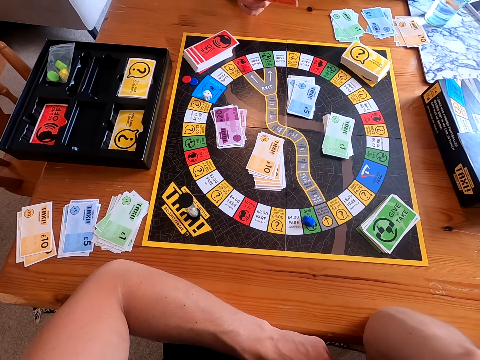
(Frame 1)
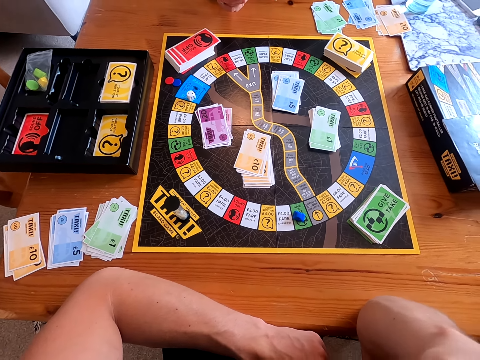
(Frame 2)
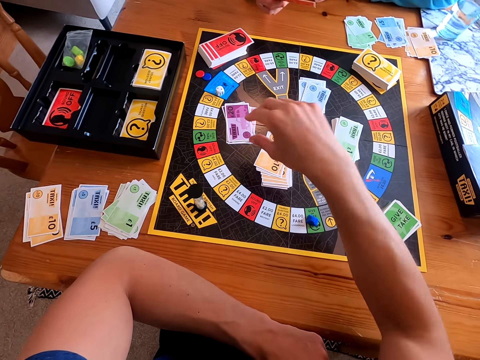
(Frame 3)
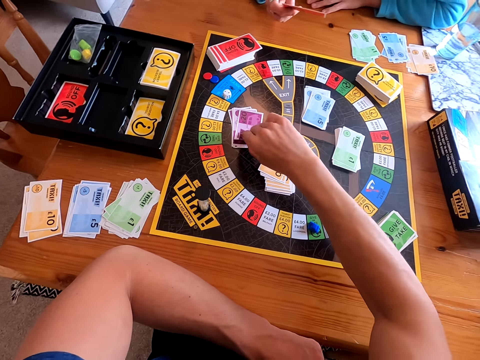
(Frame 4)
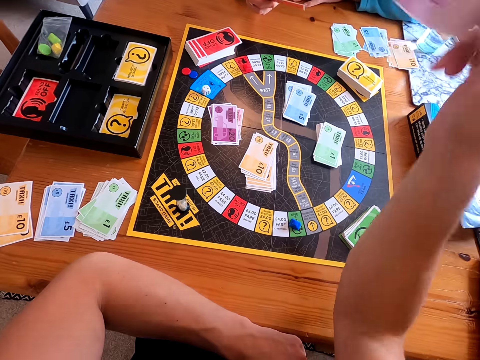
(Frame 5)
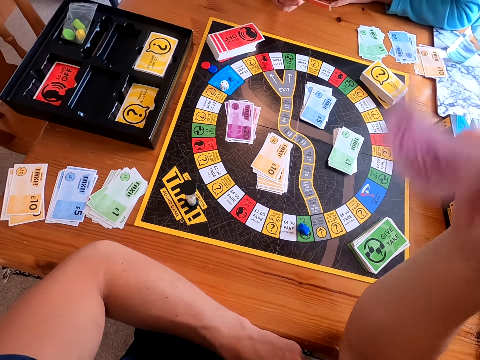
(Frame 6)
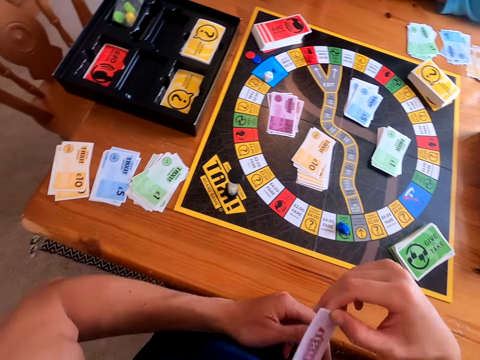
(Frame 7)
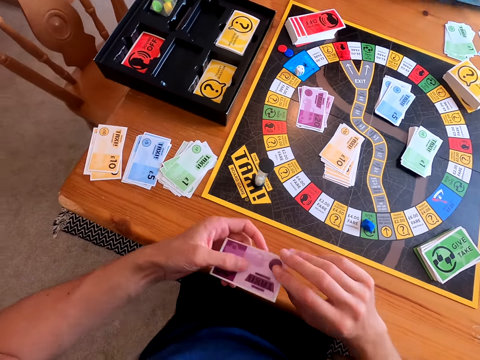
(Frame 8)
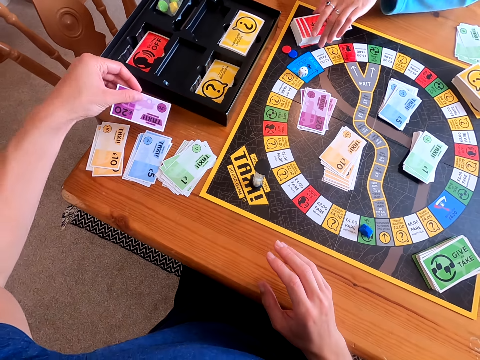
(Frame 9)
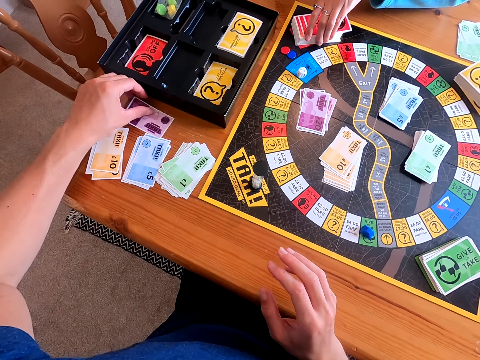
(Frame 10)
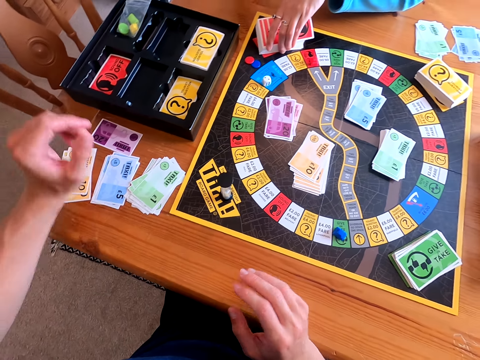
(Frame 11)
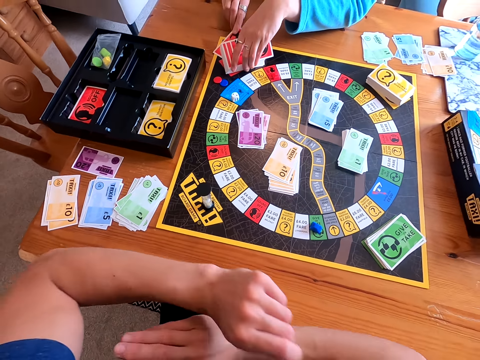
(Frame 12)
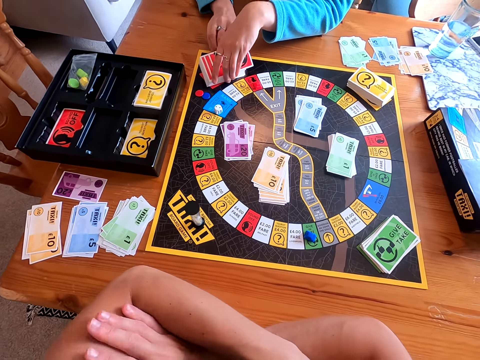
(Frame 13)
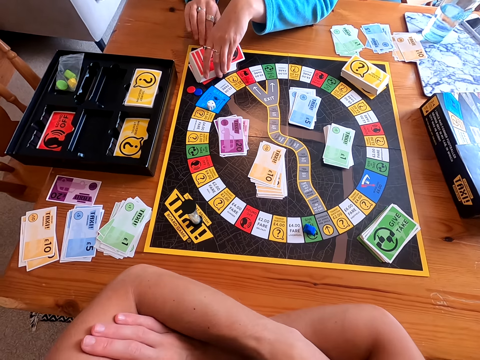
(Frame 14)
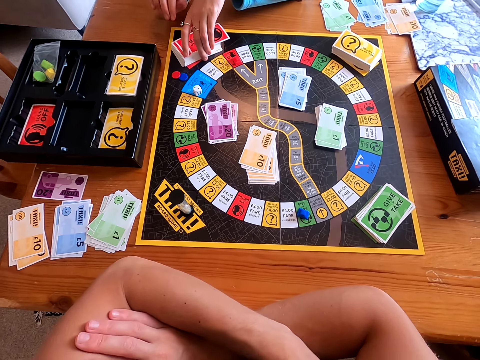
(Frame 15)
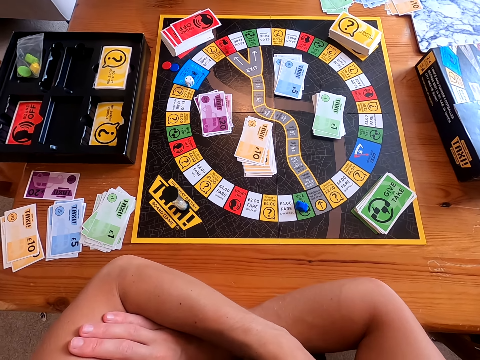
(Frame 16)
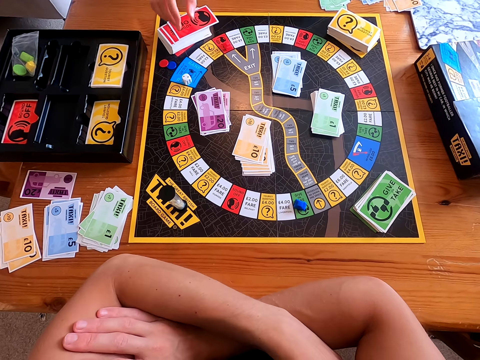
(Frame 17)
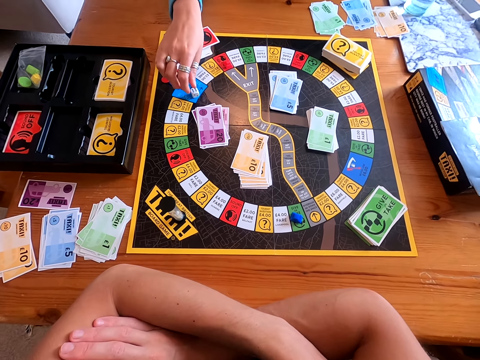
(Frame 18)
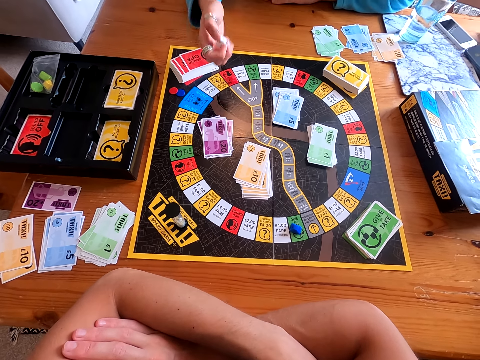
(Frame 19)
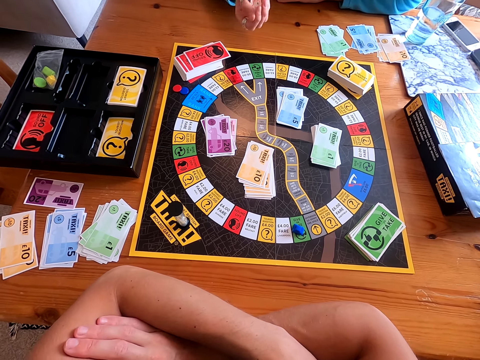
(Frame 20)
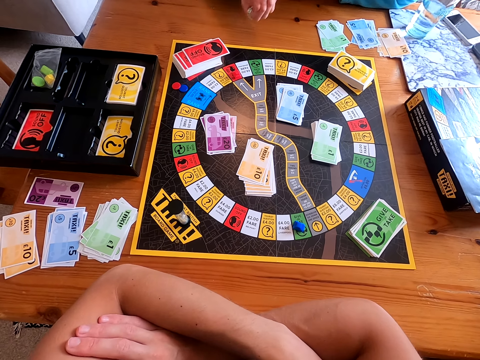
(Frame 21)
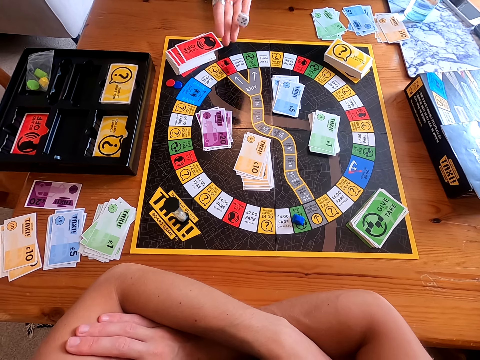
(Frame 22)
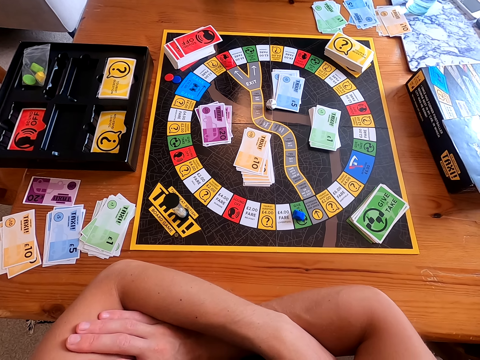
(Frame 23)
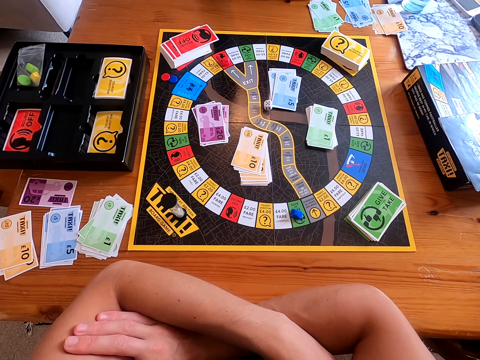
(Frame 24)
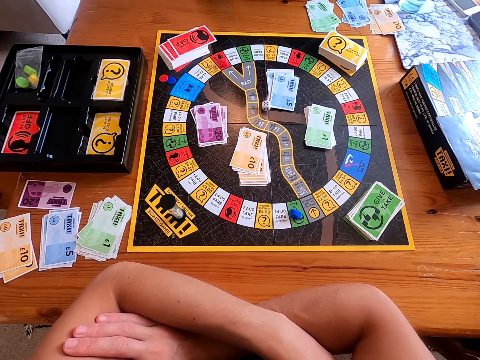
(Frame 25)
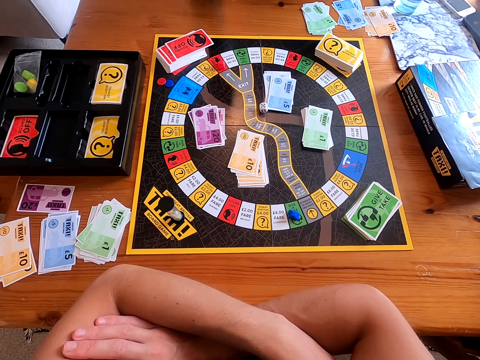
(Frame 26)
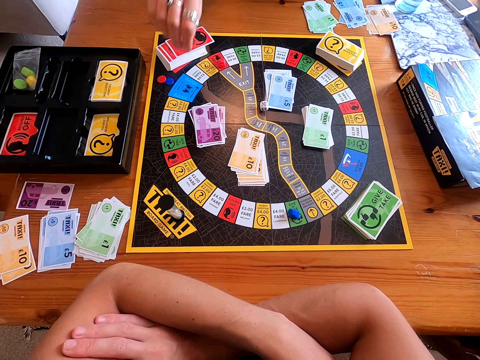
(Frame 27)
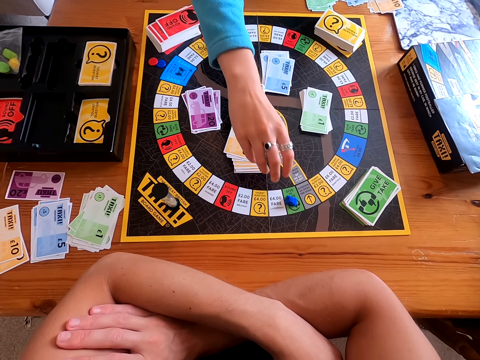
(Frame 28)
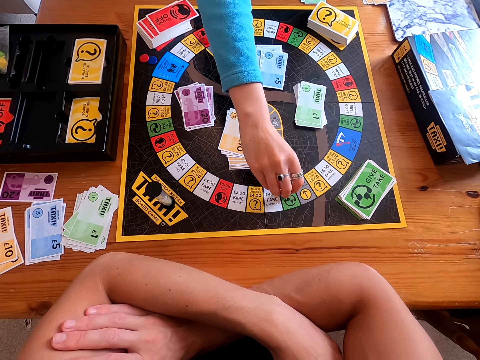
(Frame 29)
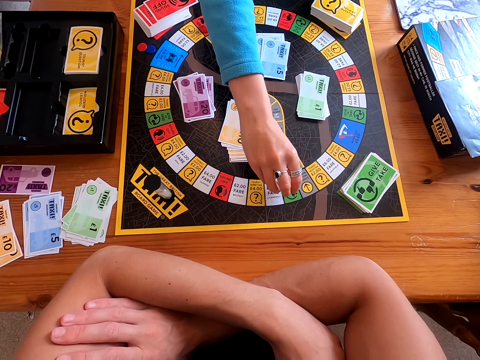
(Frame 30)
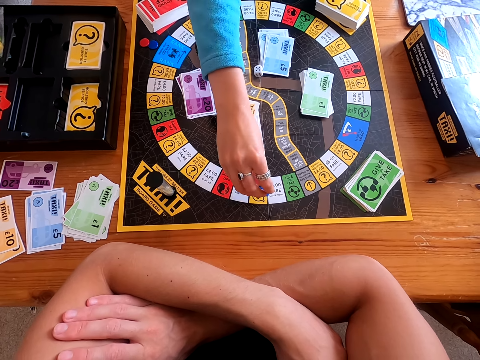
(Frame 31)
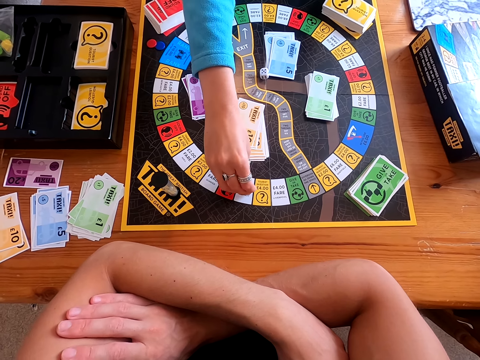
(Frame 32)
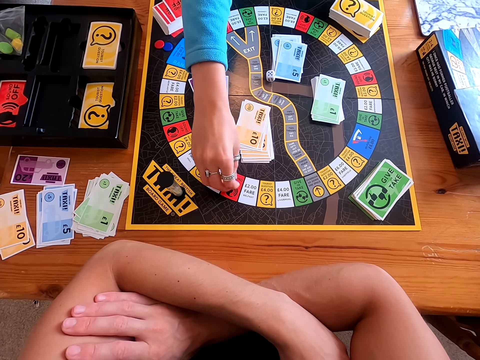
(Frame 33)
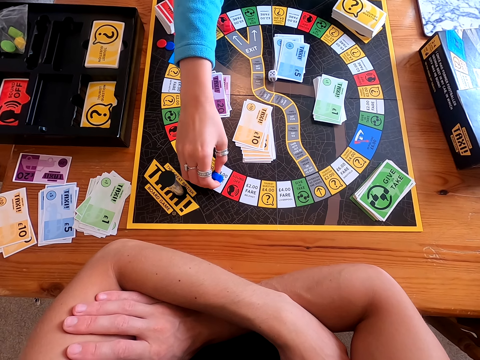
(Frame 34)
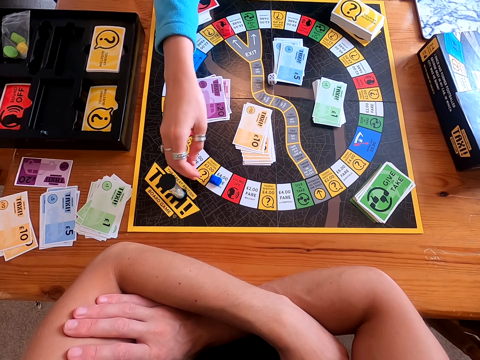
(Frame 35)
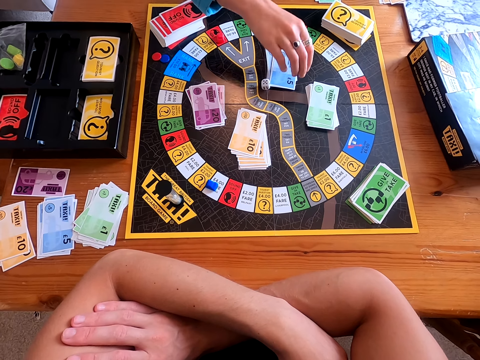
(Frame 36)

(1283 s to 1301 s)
A woman picks a purple card. The camera wearer picks a card from the board. She places the card on the table. The woman puts the purple card on the table and places the card on the other cards. The camera wearer puts the red card under the red cards on the table. The woman picks a dice from the board and rolls the dice on her hand. The camera wearer picks the dice, shakes the dice in her hand and throws the dice on the board. The woman throws the dice on the board and moves the piece on the board. The camera wearer picks something and taps the board with something.

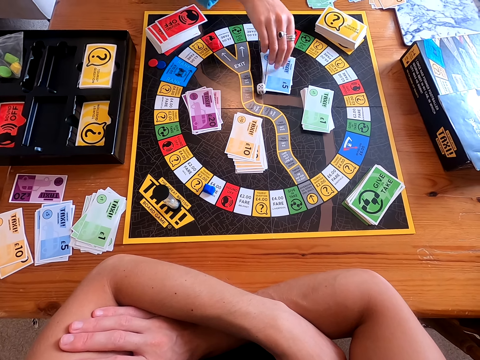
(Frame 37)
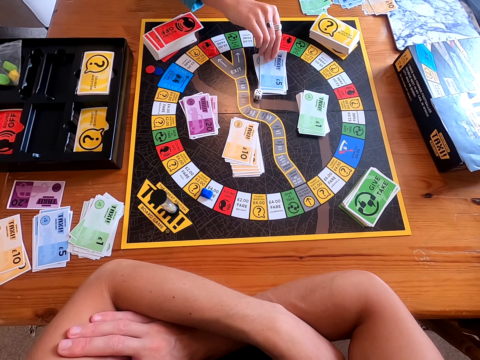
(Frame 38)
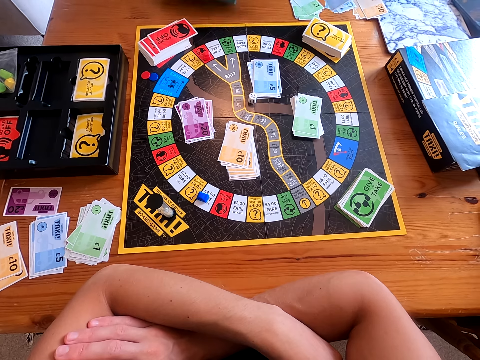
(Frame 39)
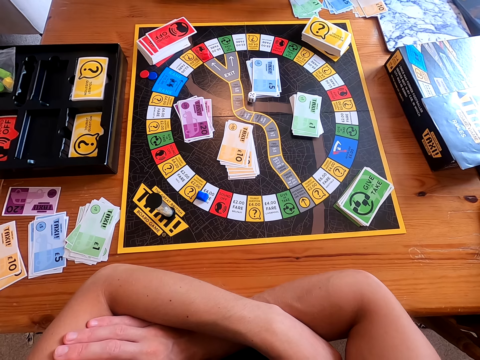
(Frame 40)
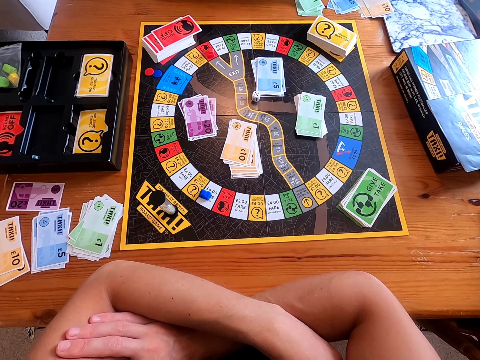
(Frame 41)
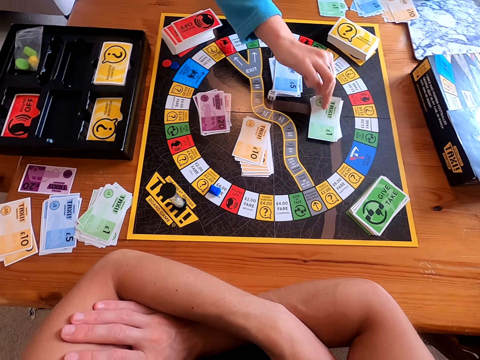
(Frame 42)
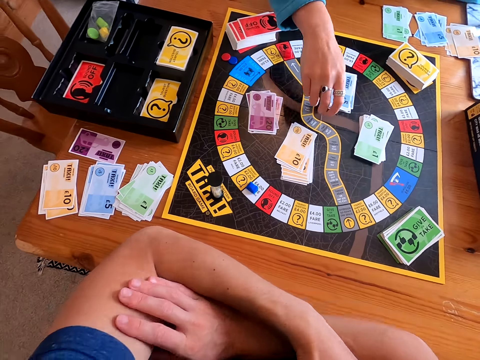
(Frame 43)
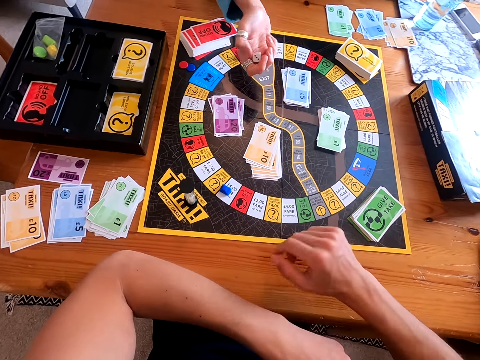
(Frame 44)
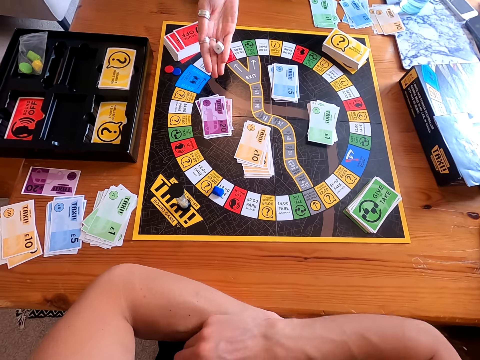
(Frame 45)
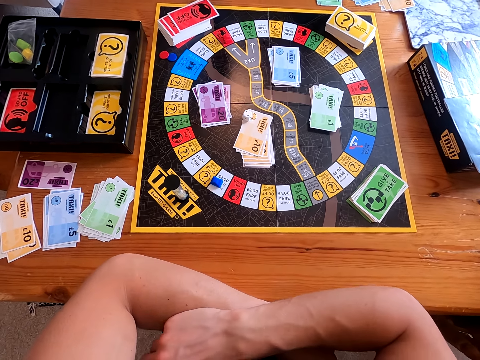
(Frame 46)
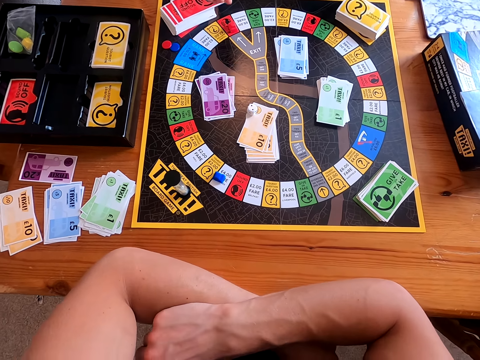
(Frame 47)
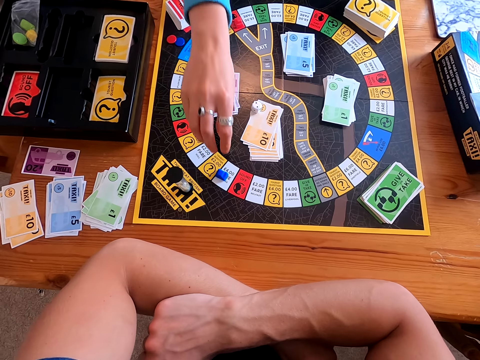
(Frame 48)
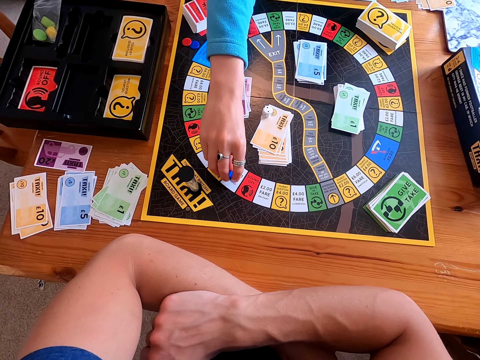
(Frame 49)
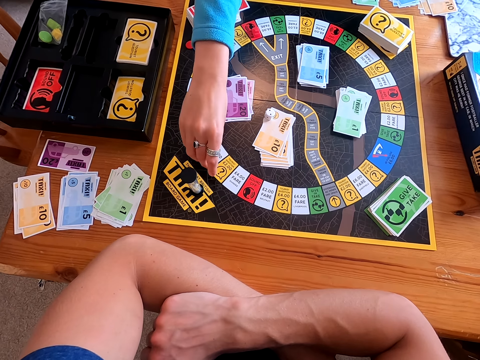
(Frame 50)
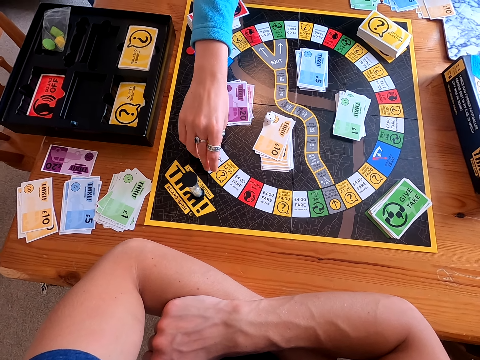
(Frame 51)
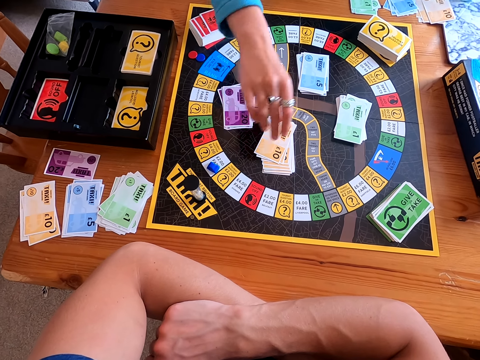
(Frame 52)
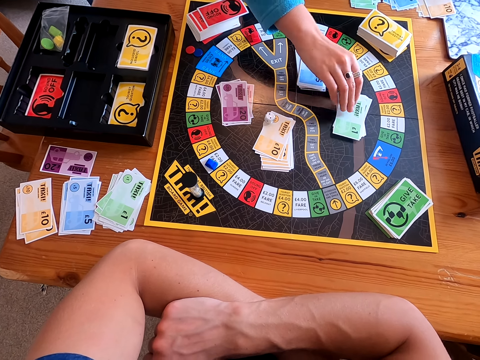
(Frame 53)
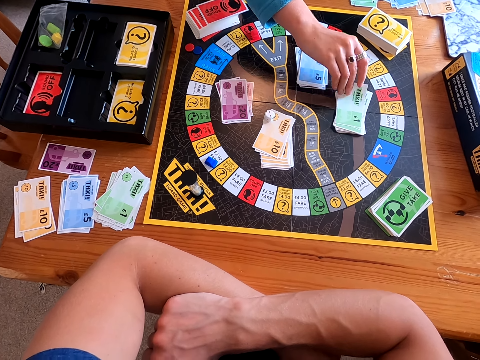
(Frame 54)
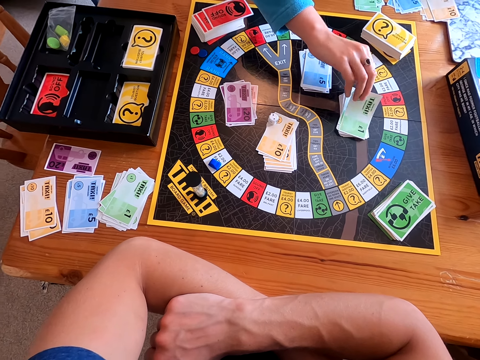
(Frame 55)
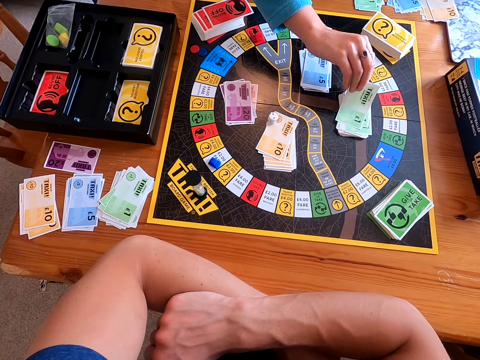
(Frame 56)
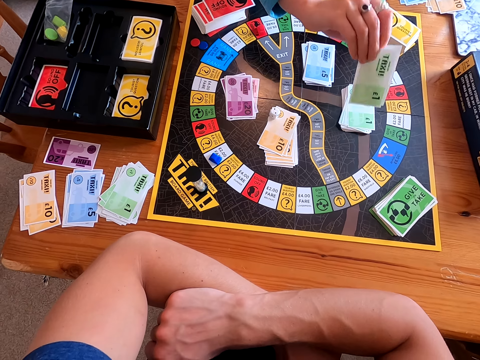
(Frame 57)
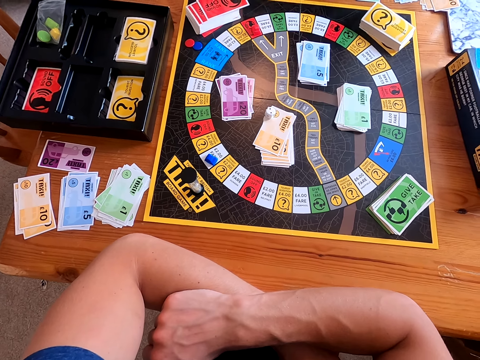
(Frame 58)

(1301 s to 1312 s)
A woman picks a card from the board. The camera wearer picks a blue card. The woman places the card on the other cards. The camera wearer puts the blue card on the table. The woman picks a card from the table. The camera wearer picks a green card and places the green card on the board. The woman places the card on the other cards and picks a dice from the board. The camera wearer picks the dice. The woman rolls the dice in her hand. The camera wearer shakes the dice in her right hand. The woman throws the dice on the board. The camera wearer throws the dice on the board. The woman moves the piece on the board. The camera wearer picks something and taps the board with something. The woman picks a card from the board. The camera wearer picks a green card.
